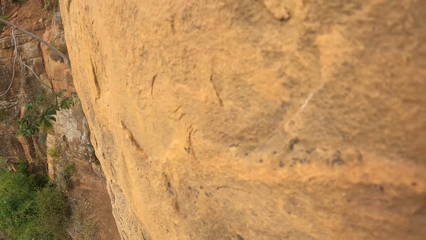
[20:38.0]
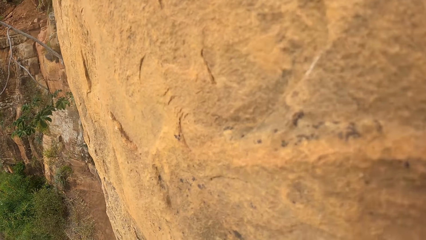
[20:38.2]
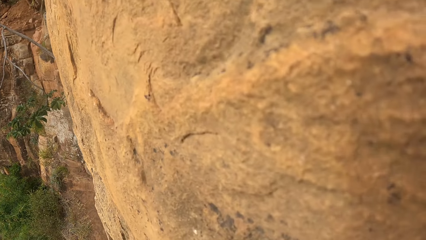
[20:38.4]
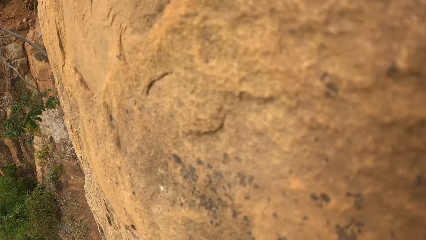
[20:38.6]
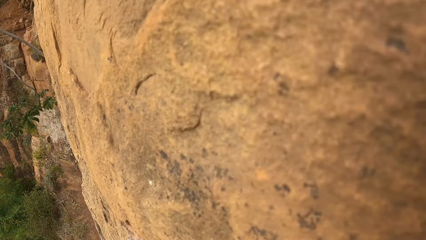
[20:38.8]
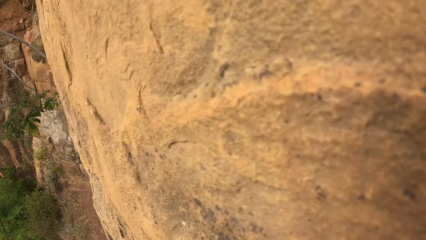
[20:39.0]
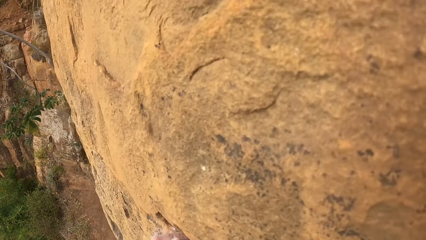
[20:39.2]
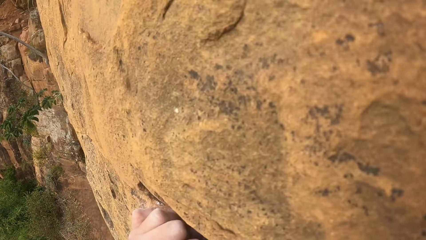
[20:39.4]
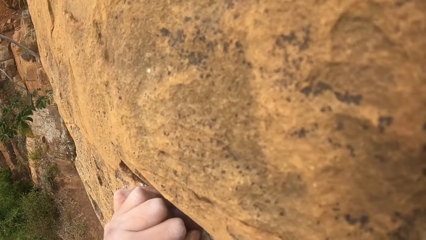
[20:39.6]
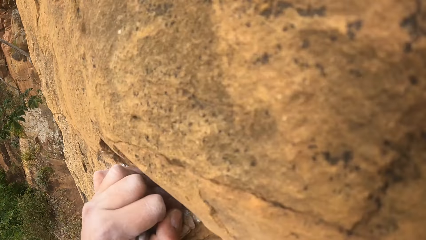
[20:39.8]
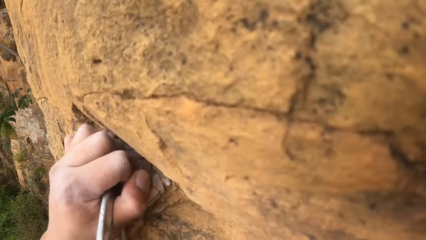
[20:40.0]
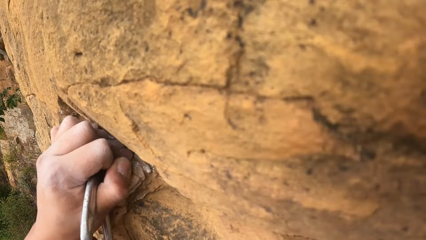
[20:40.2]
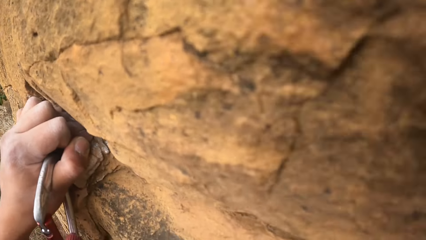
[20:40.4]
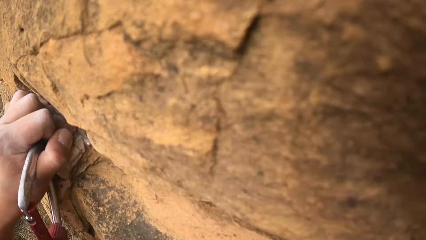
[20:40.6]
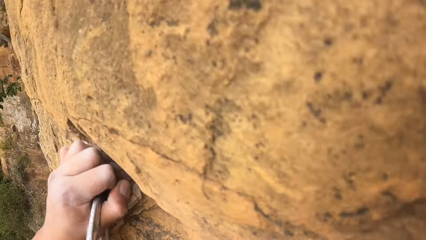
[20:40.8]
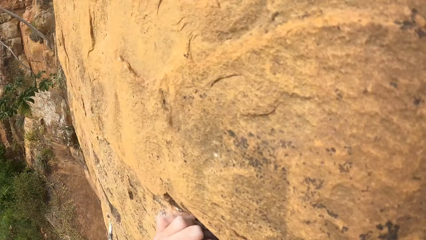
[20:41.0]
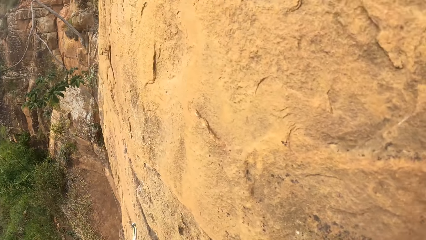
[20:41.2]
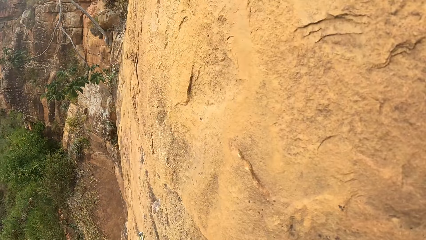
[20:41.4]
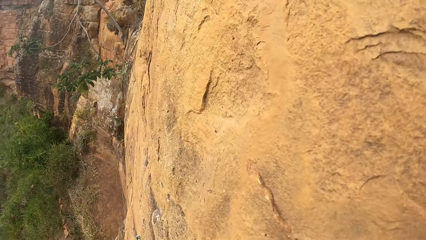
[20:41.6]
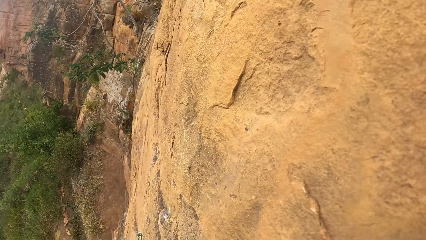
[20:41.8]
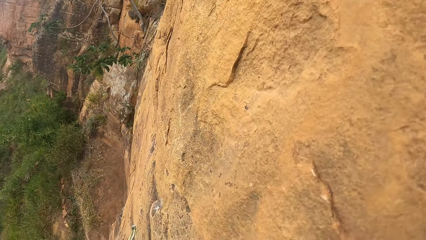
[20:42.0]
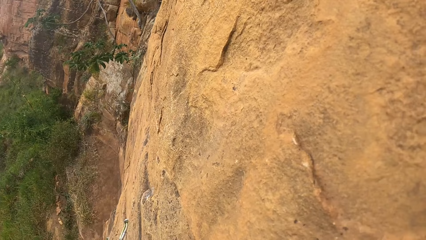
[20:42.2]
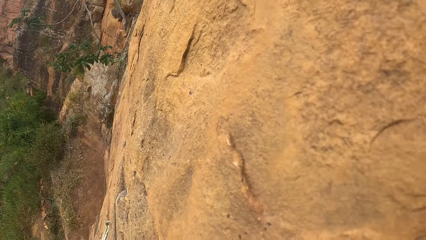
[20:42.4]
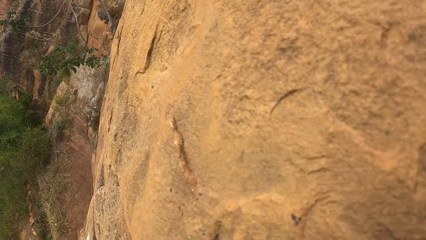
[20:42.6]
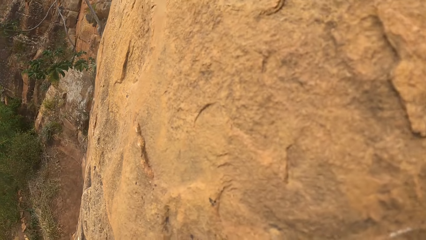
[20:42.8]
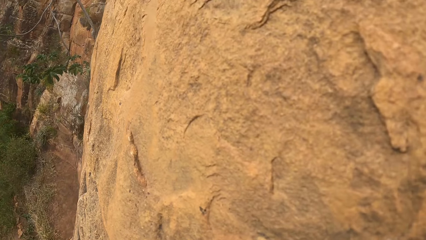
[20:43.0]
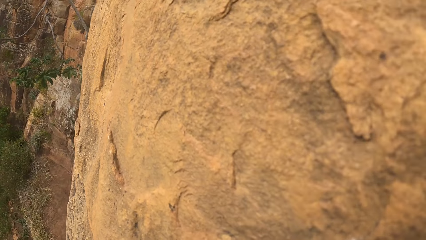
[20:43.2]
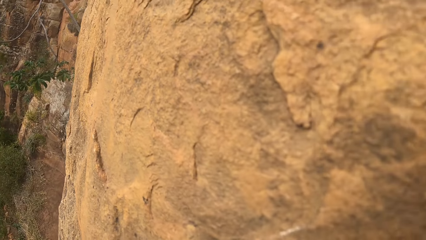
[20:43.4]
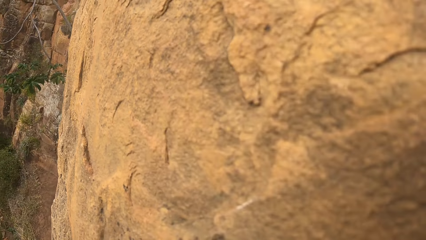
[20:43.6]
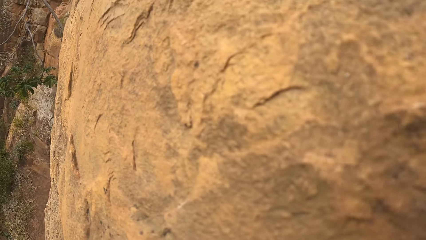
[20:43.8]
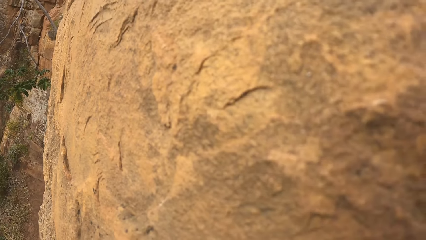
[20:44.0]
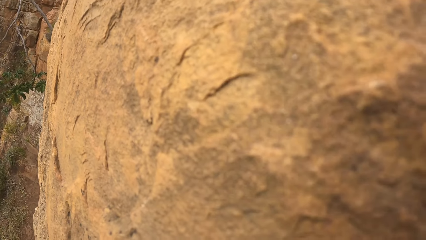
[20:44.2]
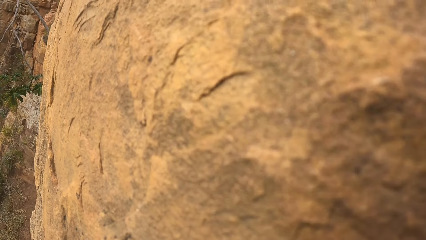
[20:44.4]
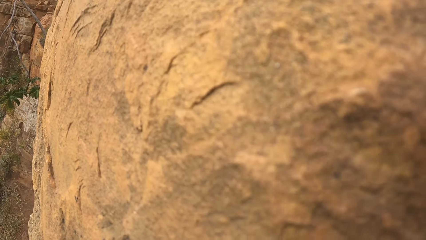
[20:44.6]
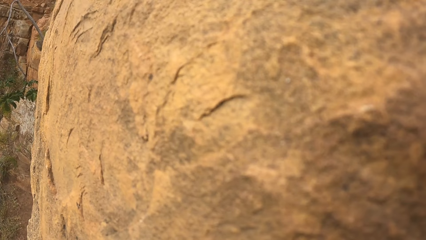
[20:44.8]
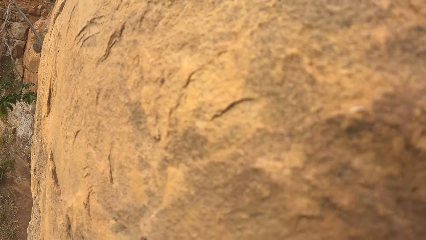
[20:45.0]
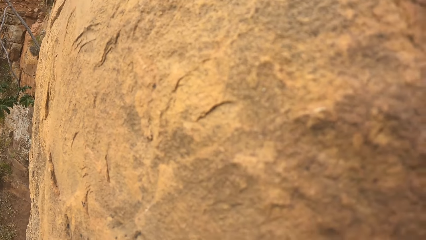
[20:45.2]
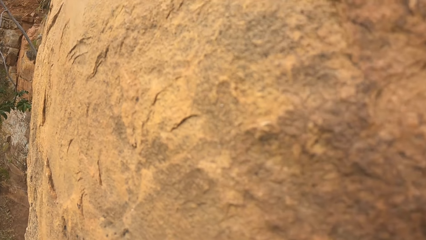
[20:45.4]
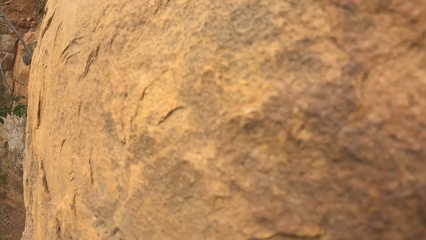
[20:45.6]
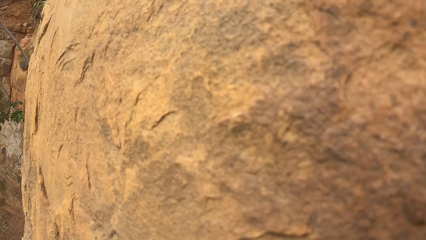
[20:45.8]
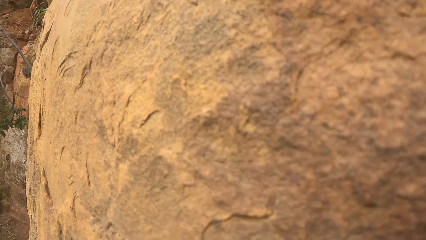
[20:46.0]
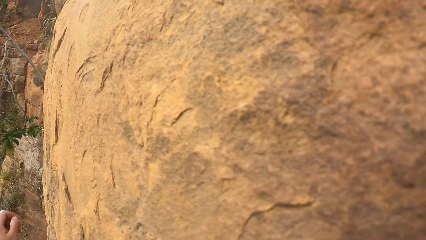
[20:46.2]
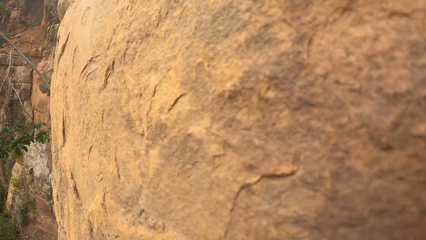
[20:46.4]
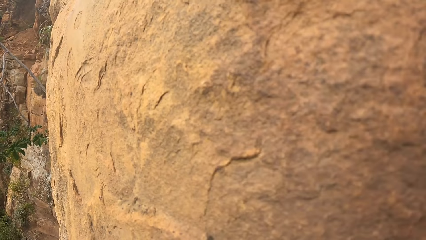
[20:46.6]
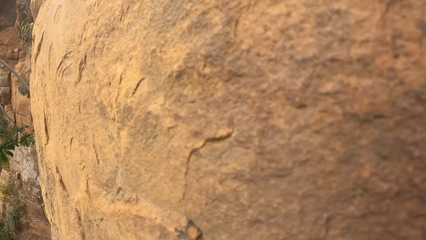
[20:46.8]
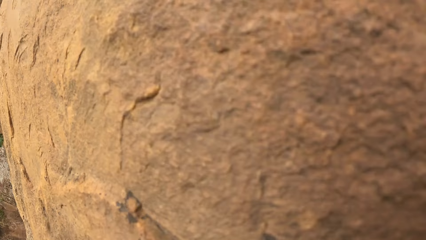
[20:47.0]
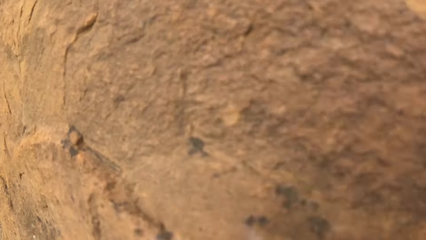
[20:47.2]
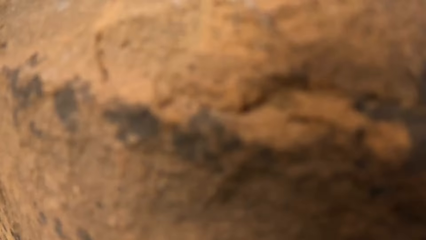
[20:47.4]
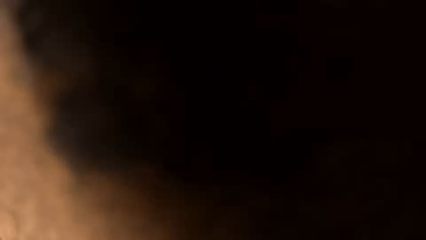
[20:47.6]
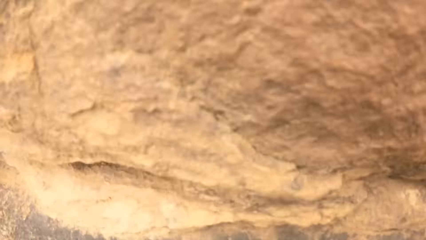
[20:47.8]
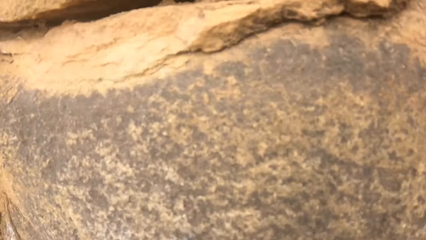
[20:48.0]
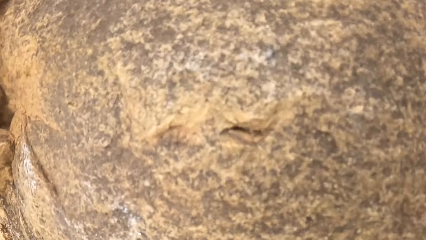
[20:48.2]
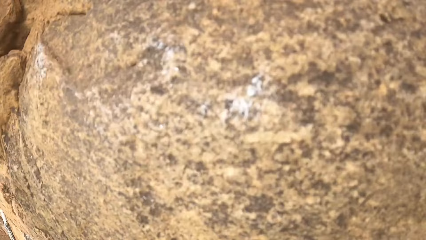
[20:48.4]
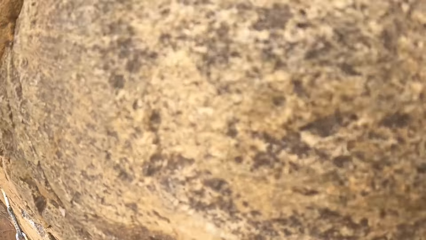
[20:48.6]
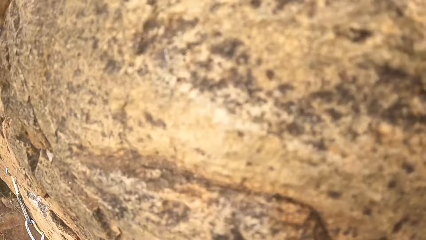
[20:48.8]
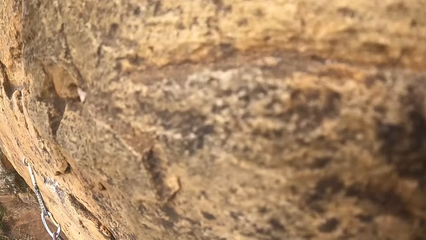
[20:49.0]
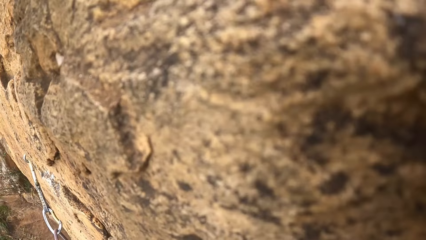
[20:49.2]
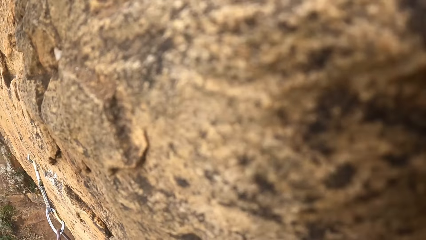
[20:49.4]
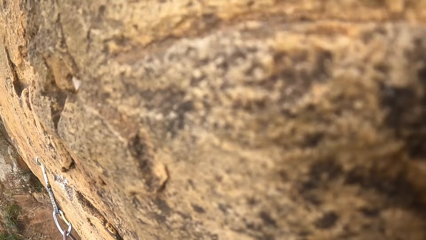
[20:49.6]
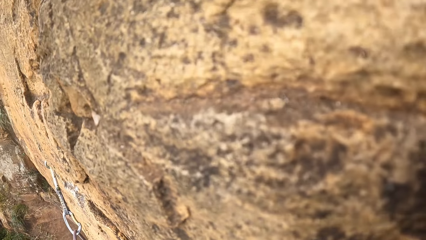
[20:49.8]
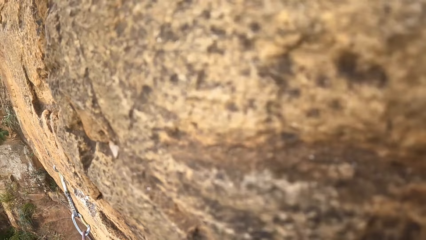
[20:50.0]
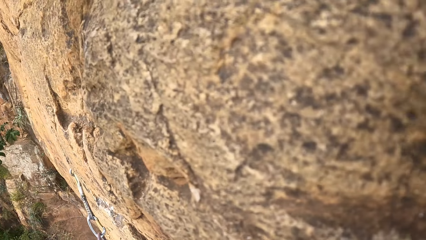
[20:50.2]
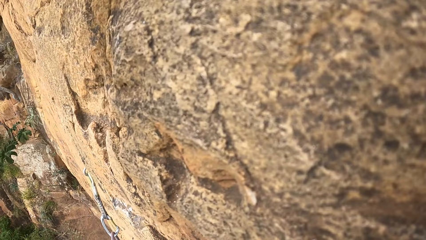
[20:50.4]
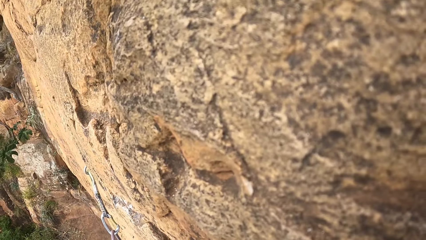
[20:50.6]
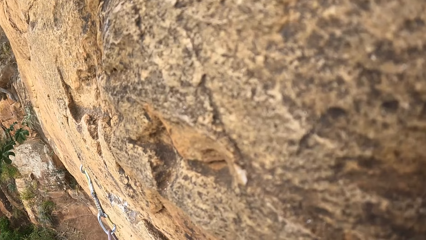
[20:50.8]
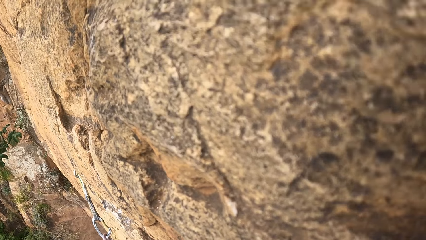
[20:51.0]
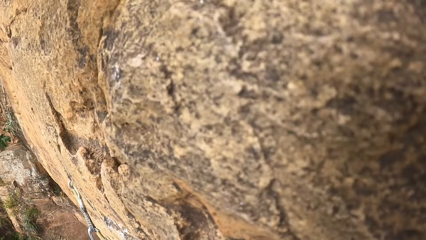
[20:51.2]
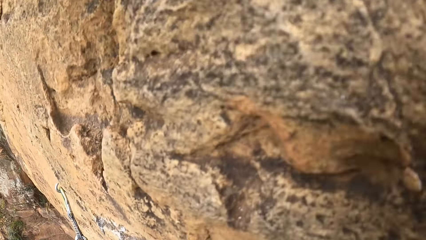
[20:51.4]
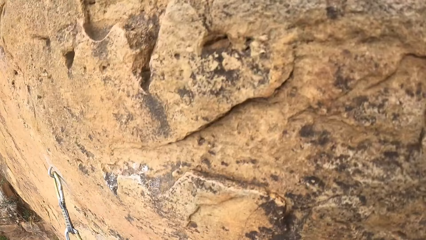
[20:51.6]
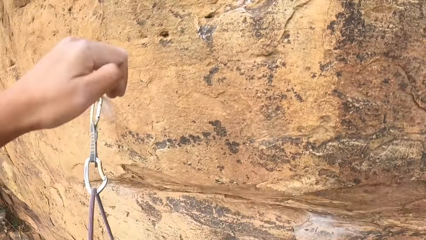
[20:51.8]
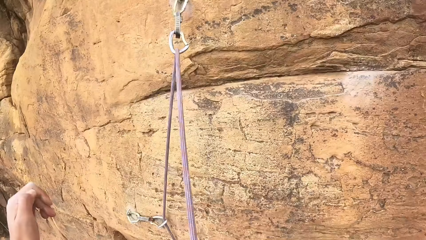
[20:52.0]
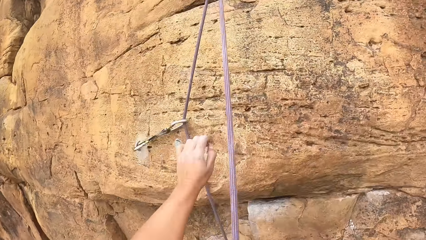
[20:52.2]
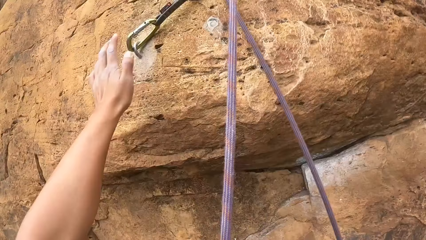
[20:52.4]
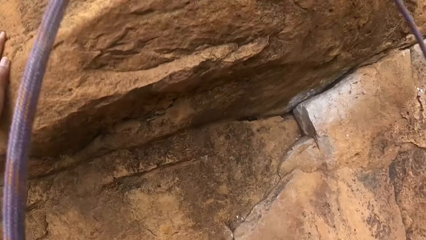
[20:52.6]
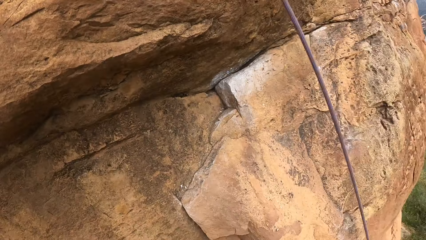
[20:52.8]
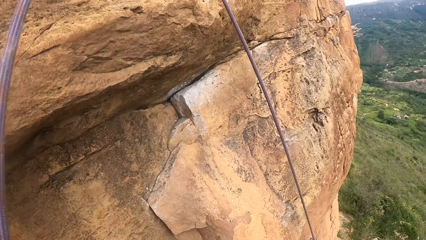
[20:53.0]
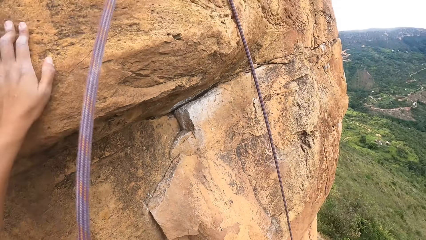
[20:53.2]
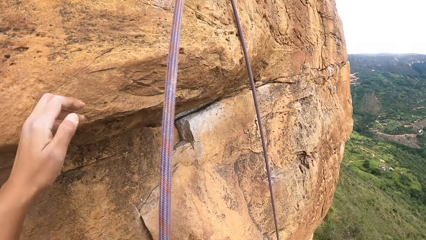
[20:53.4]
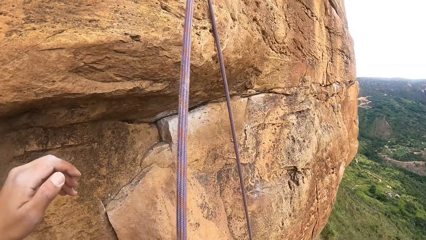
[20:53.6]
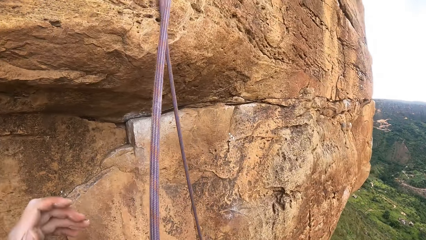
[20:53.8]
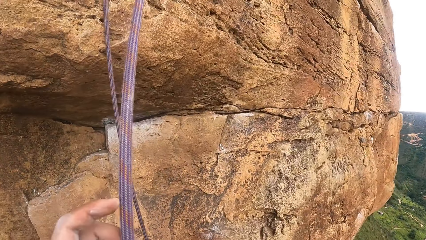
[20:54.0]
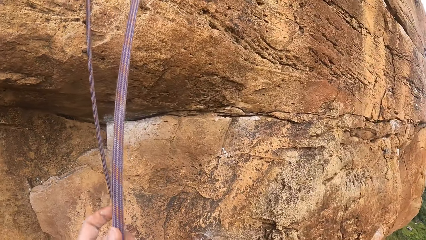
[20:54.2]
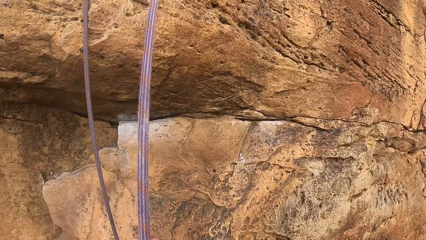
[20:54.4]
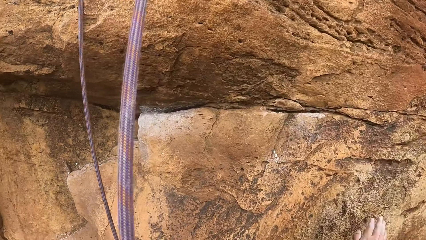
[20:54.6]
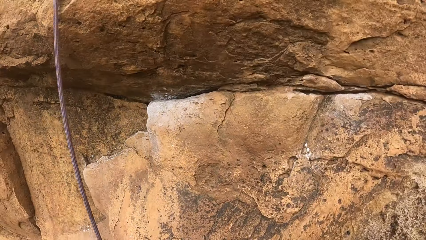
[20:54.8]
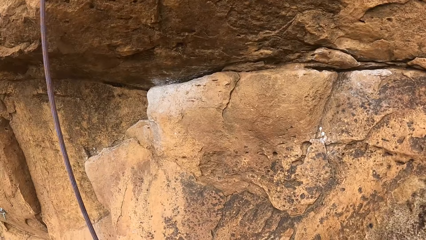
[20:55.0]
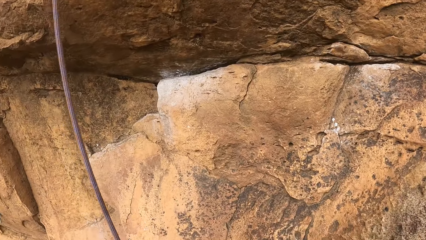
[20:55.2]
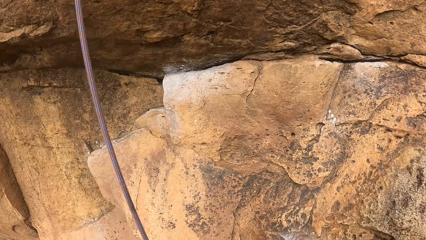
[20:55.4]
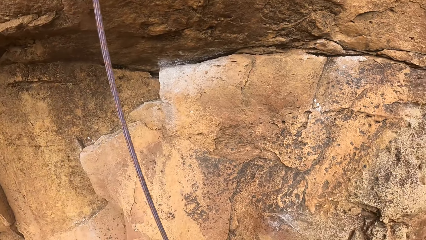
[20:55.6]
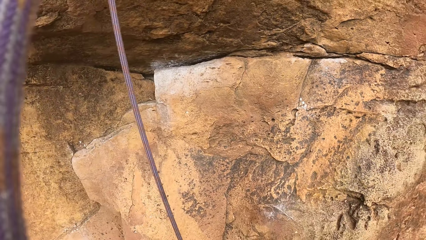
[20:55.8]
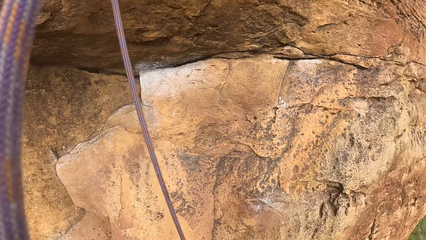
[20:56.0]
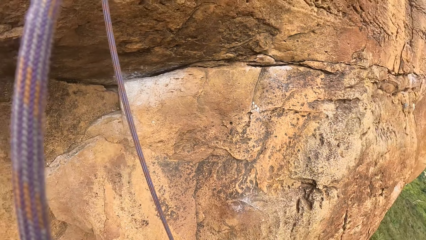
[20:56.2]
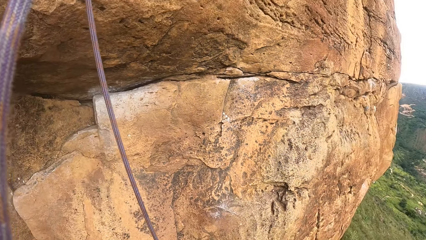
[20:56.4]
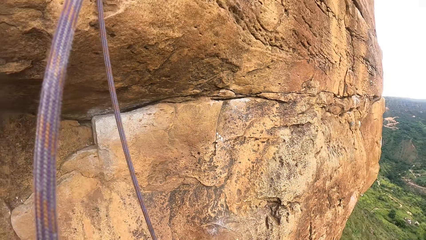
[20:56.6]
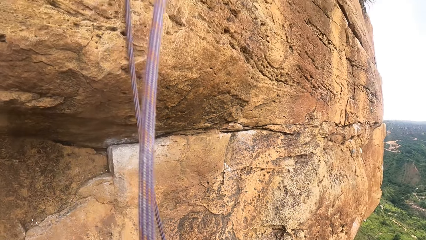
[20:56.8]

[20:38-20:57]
The camera wearer moves towards the rope. They hold onto the rope. They look around the compound.
